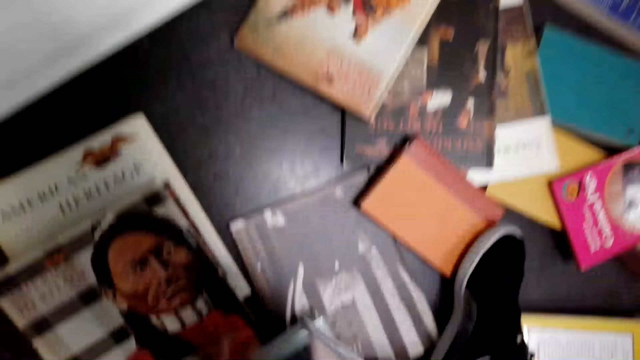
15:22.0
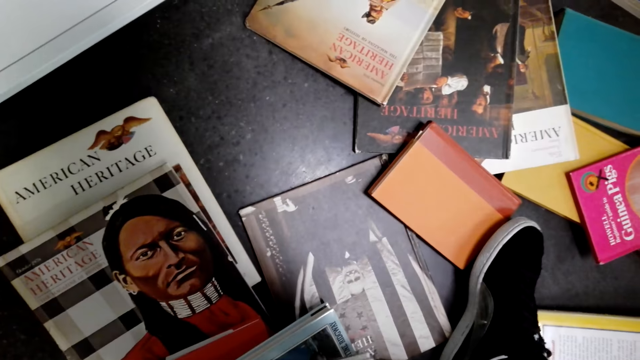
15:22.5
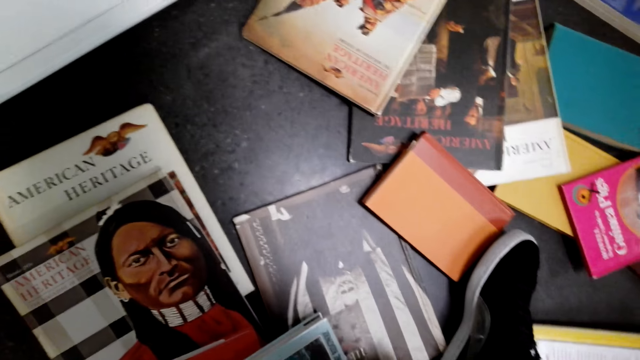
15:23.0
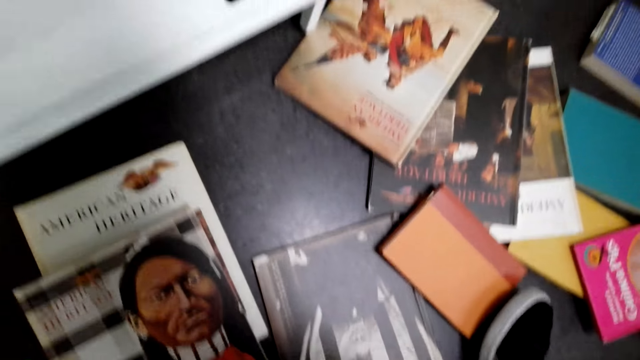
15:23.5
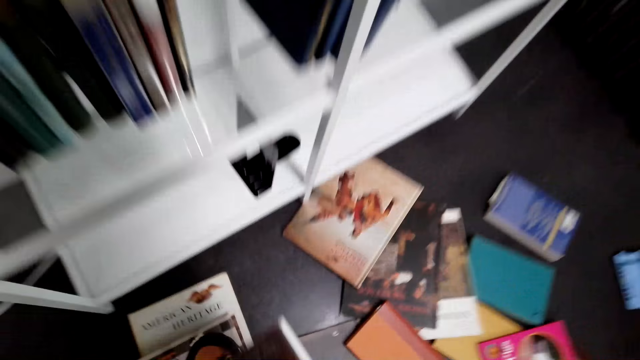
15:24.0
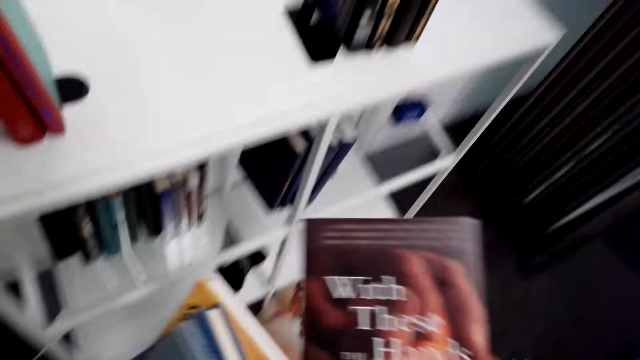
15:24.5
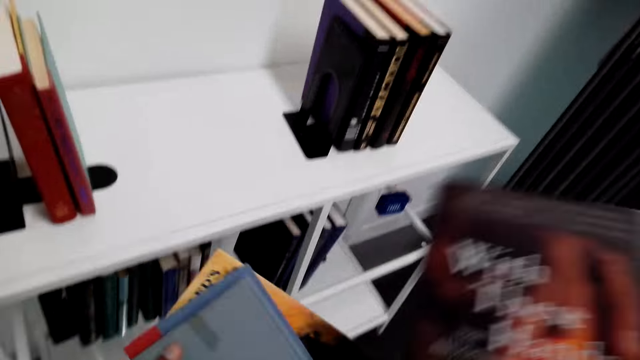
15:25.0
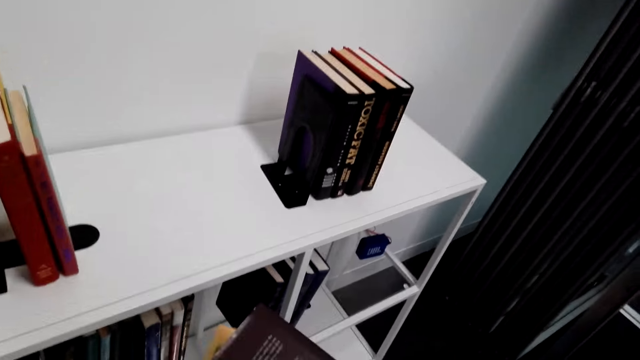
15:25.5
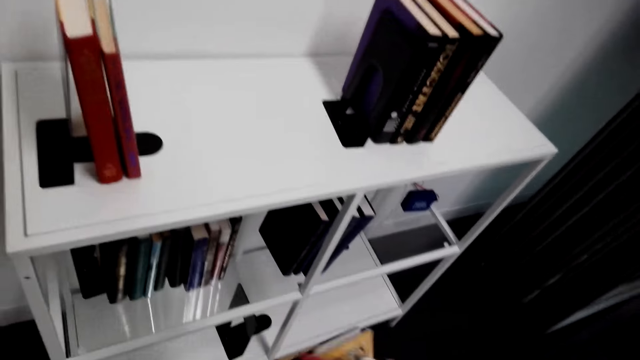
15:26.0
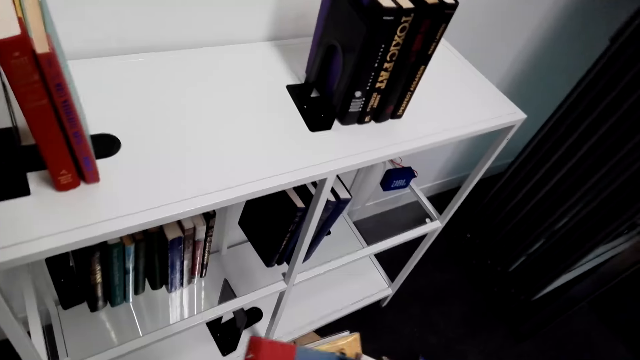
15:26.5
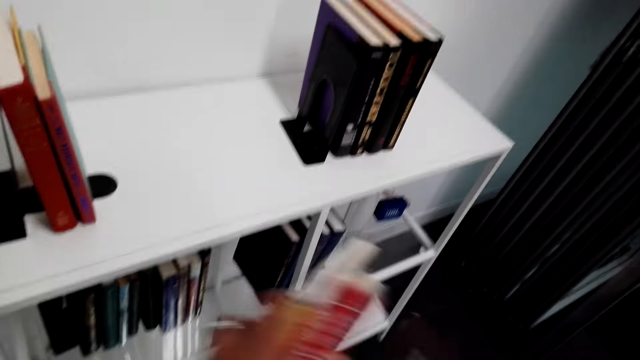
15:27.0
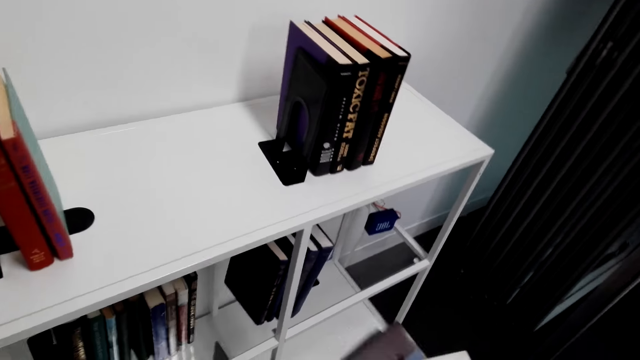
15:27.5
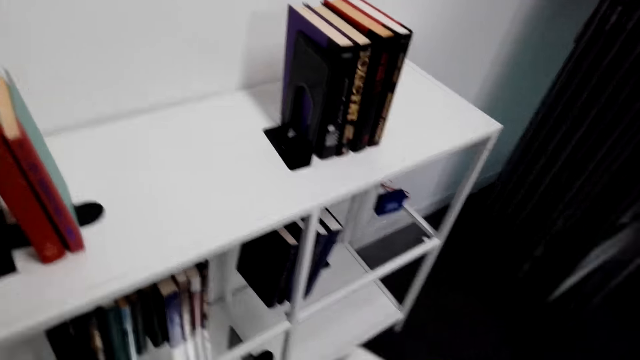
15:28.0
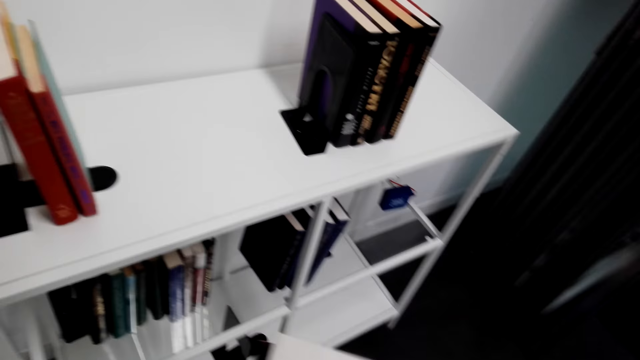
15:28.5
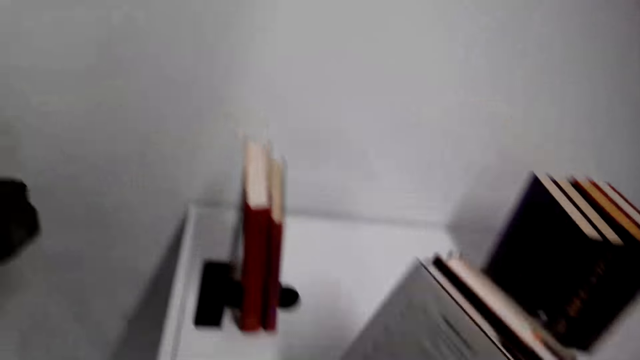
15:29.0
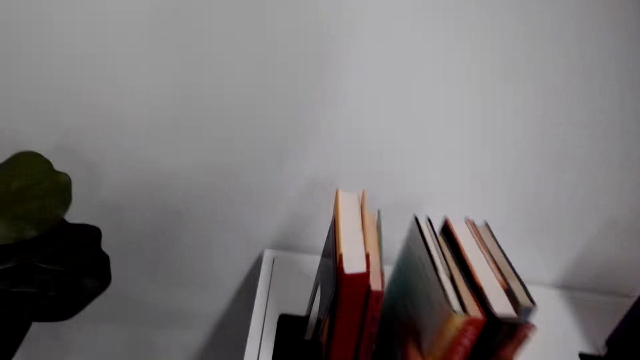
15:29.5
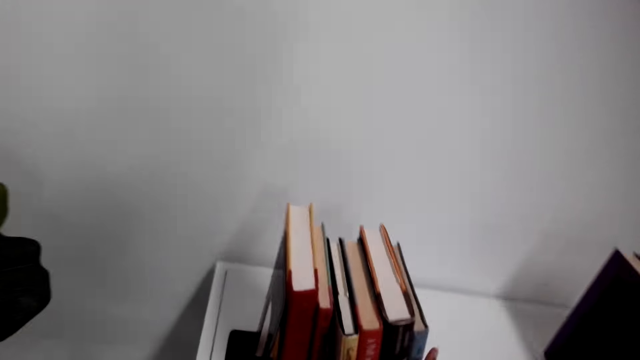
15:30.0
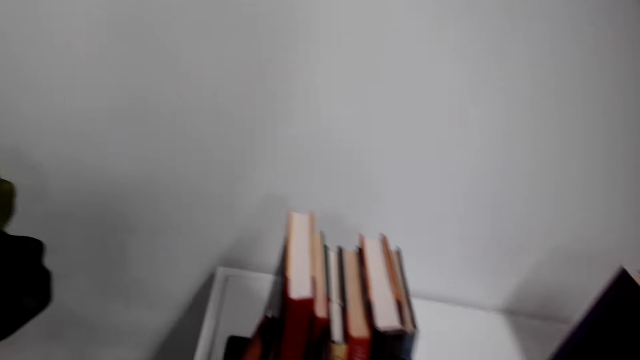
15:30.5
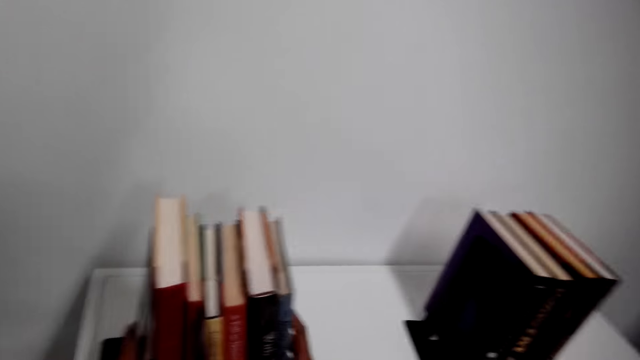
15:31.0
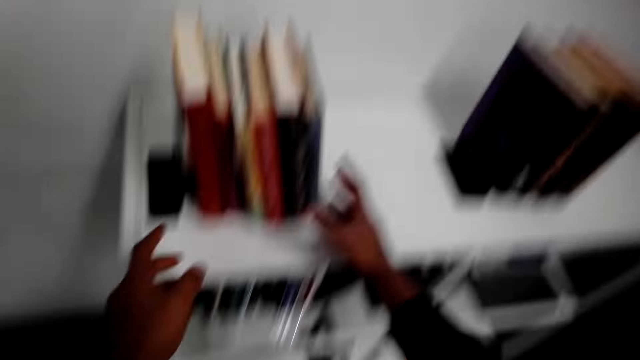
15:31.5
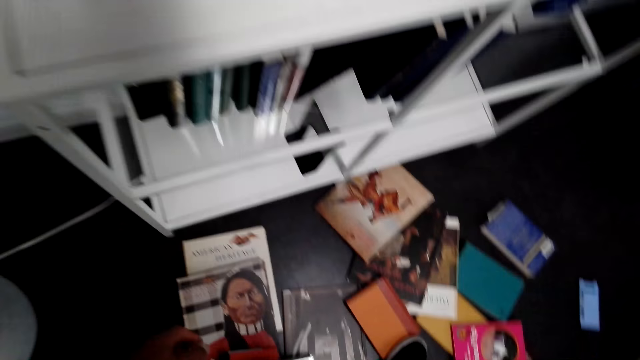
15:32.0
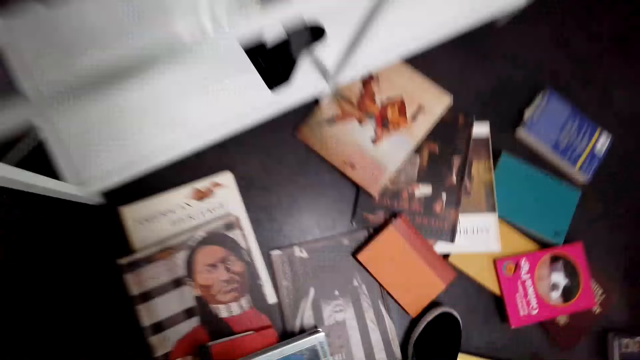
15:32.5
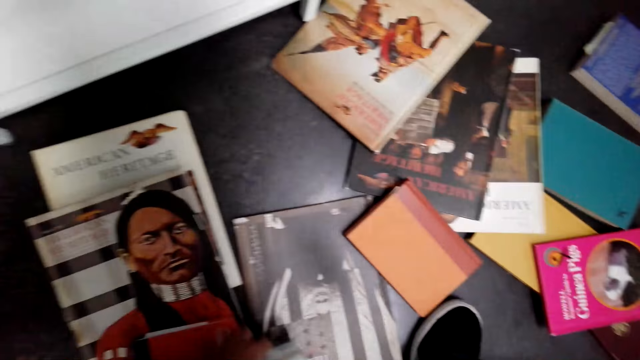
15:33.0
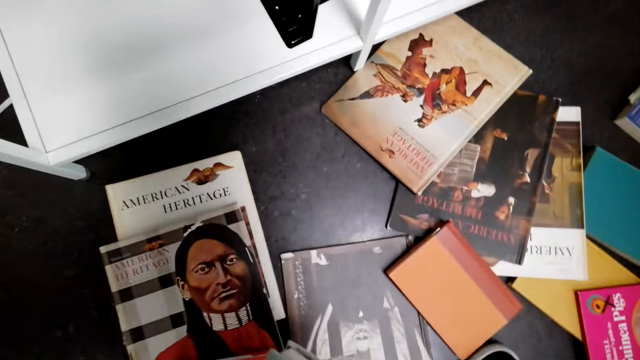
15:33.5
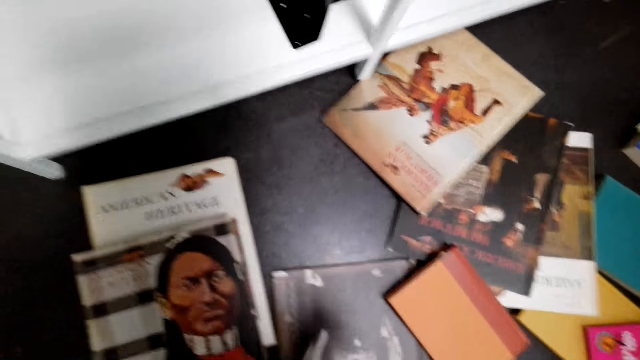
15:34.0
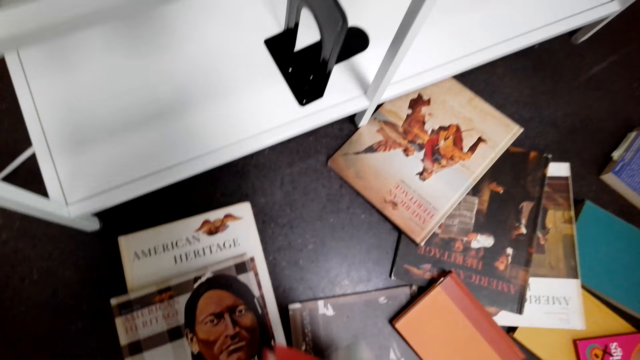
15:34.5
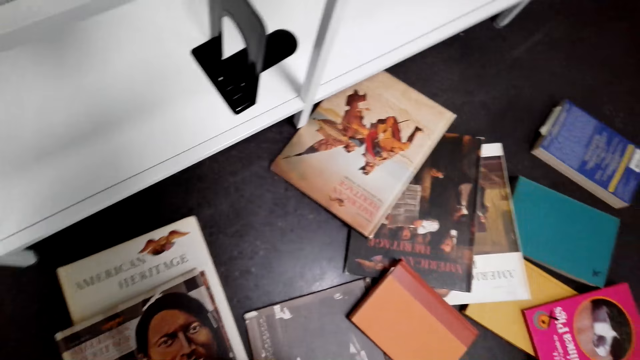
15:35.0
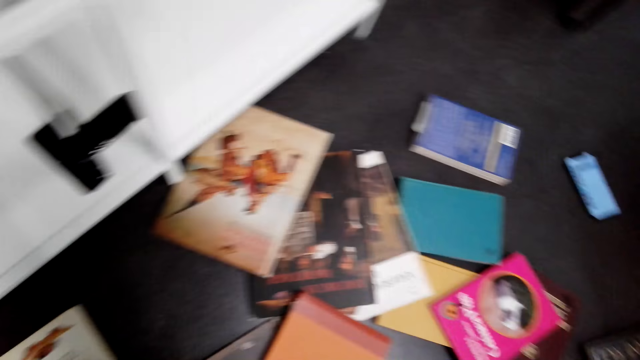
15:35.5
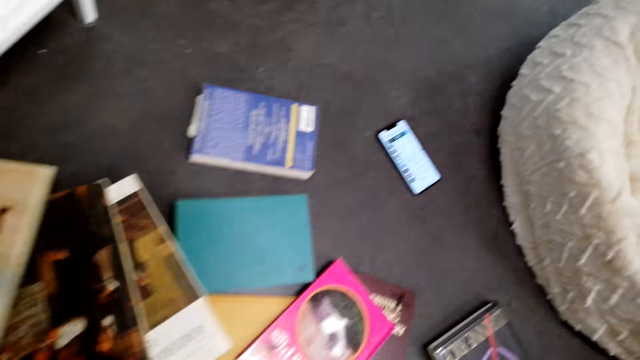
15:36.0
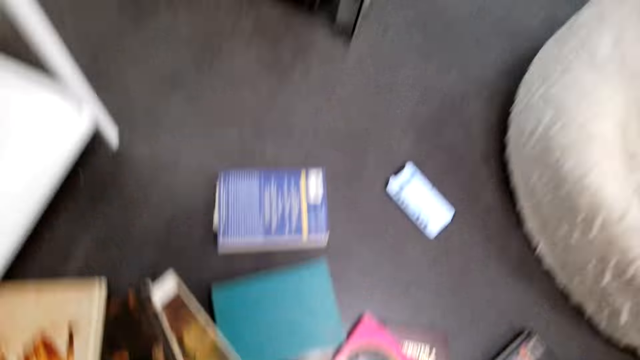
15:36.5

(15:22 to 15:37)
The camera wearer collects books on the floor. They arrange books on a shelf. They look around. They collect books on the floor.

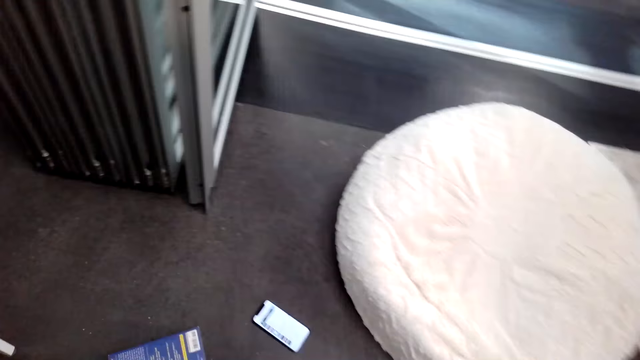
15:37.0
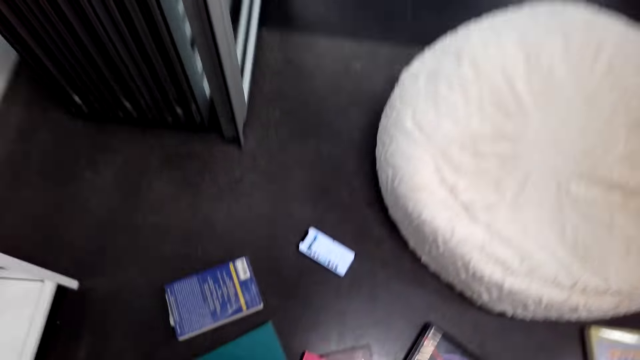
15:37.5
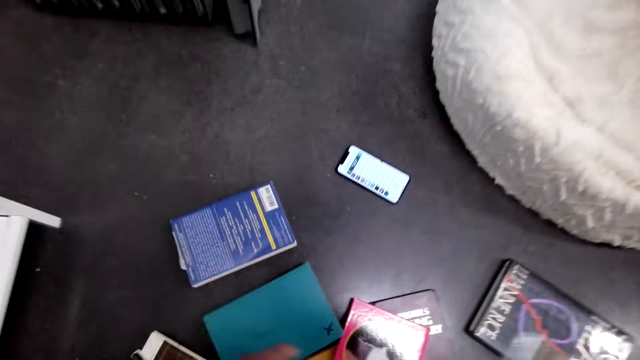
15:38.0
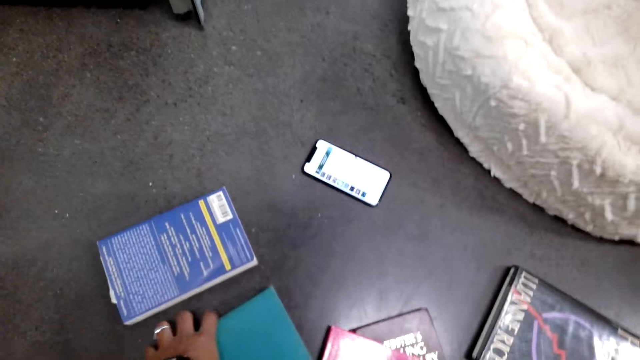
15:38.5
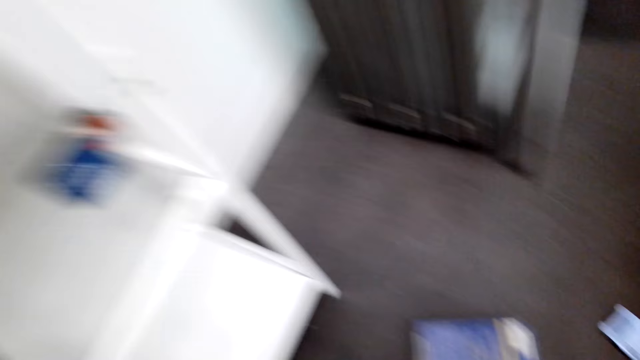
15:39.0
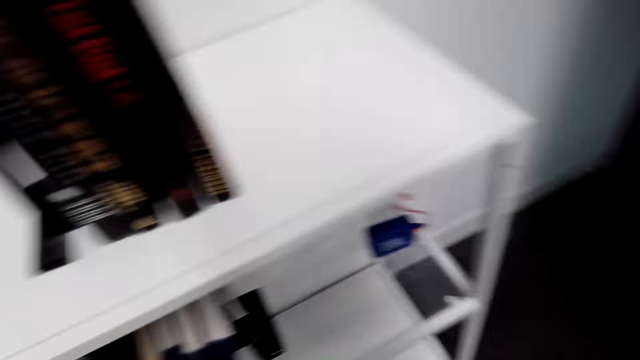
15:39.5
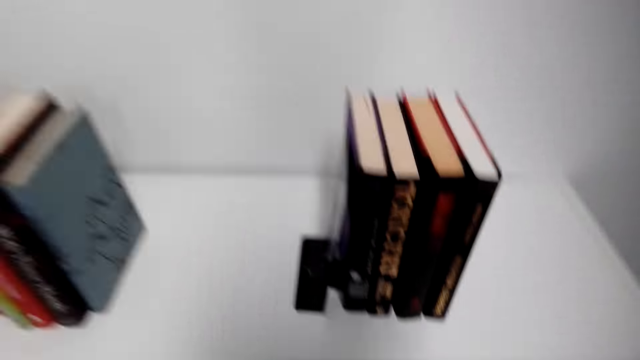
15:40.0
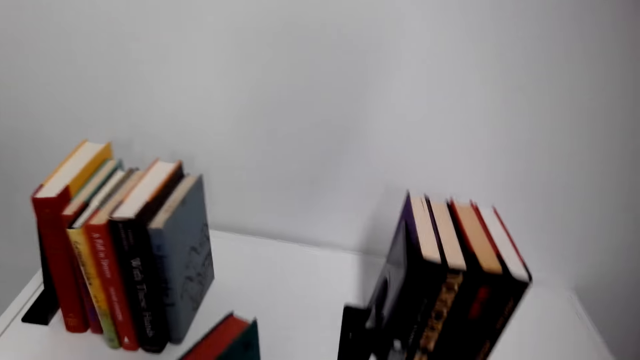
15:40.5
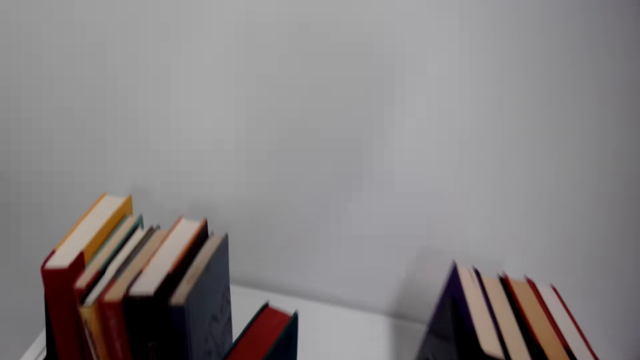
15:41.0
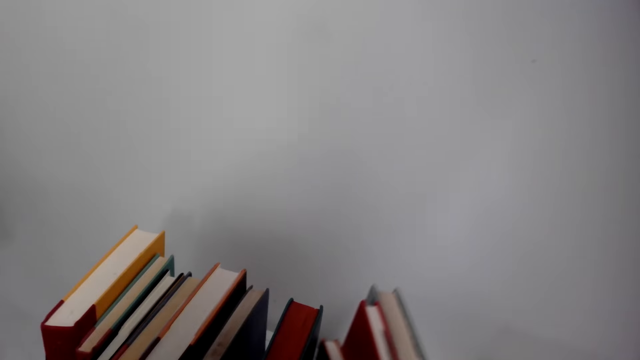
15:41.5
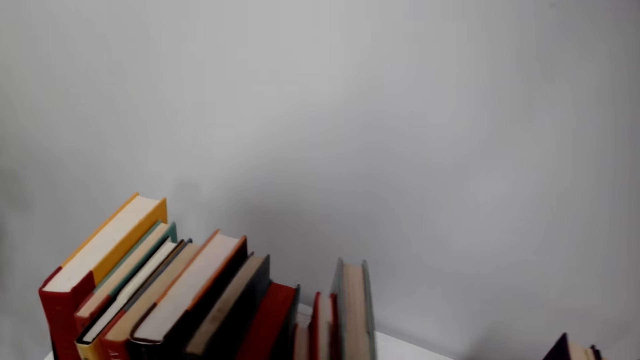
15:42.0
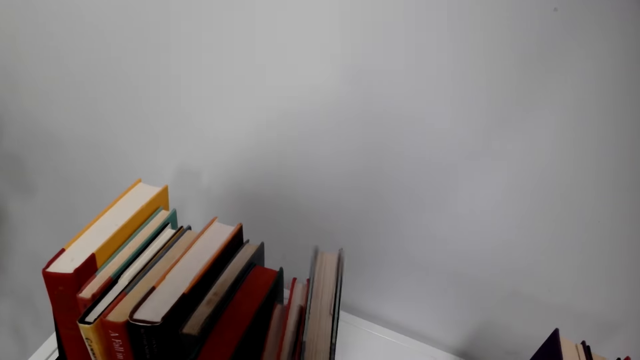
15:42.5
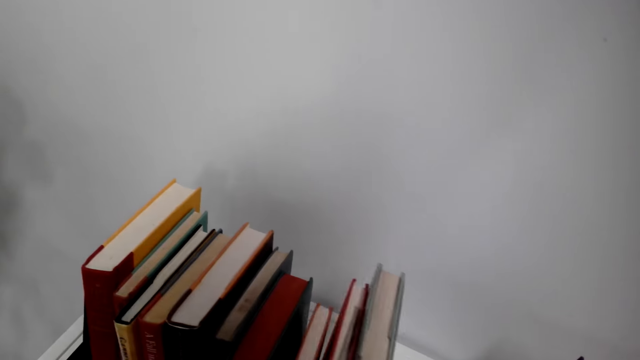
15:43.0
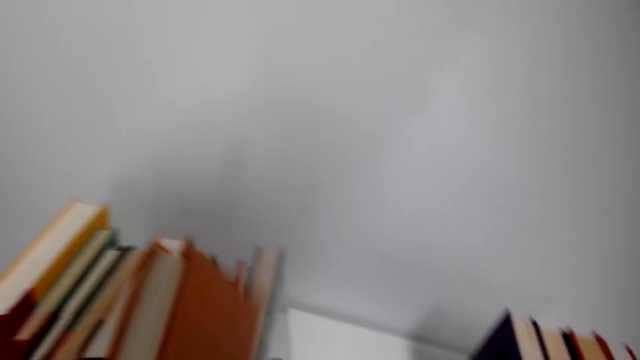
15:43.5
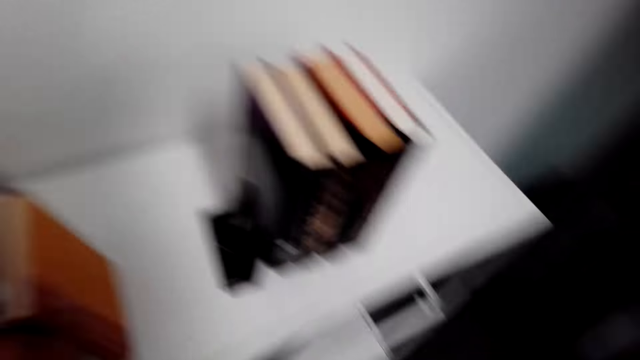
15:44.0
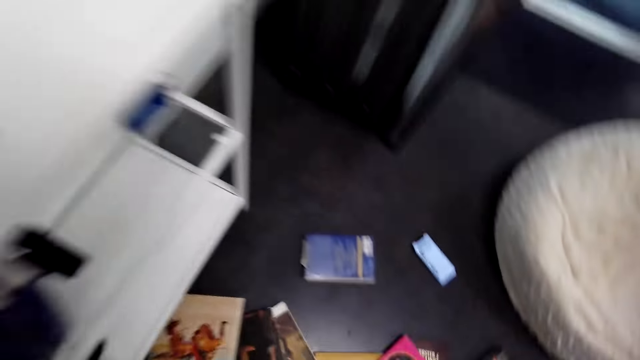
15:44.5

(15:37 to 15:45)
The camera wearer turns around. They touch a book. They arrange books on a shelf.
